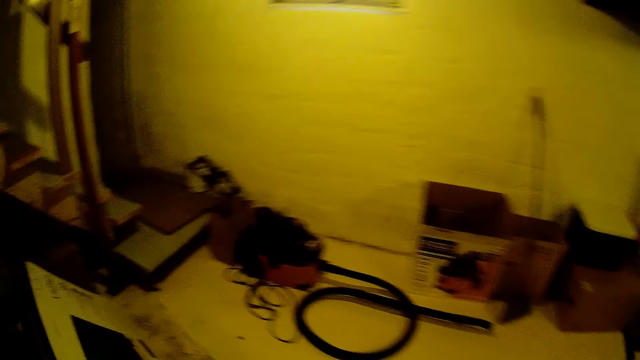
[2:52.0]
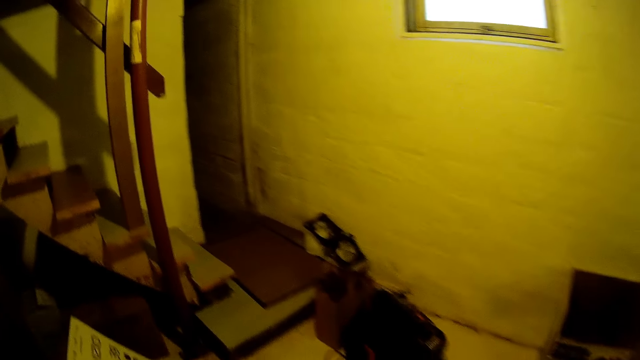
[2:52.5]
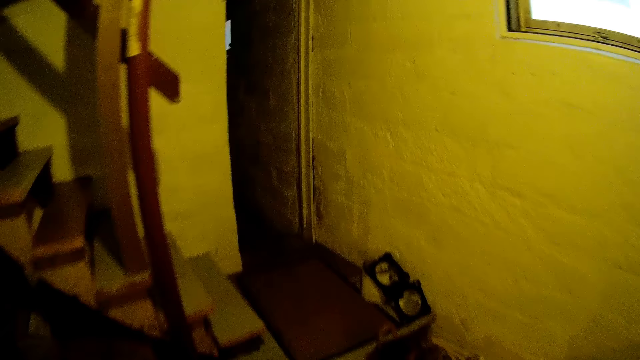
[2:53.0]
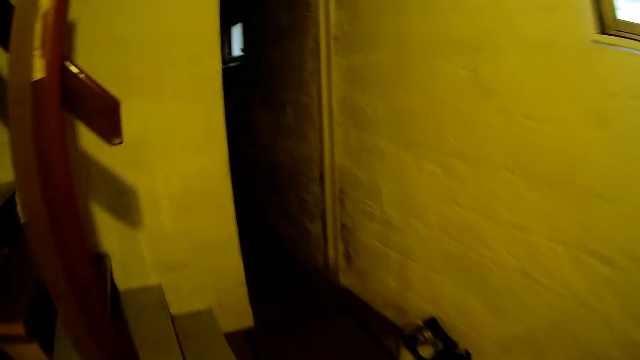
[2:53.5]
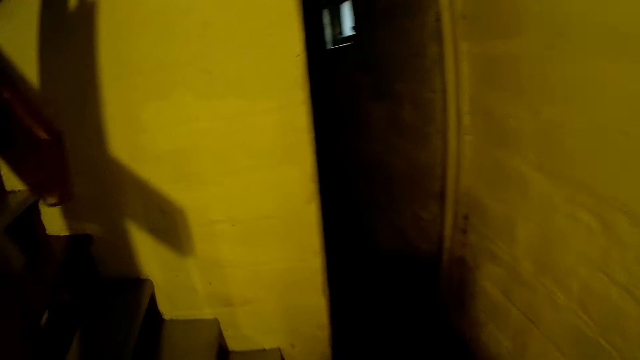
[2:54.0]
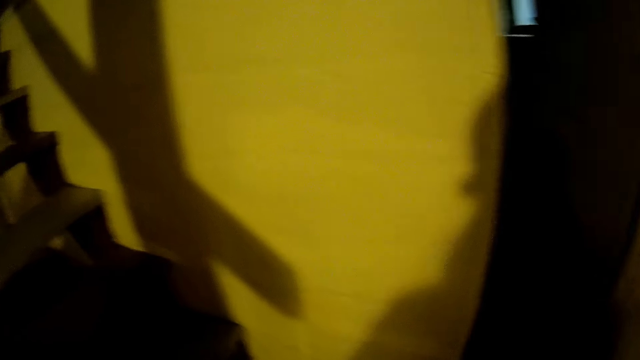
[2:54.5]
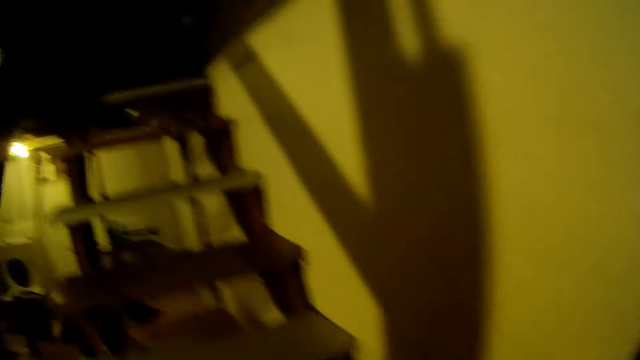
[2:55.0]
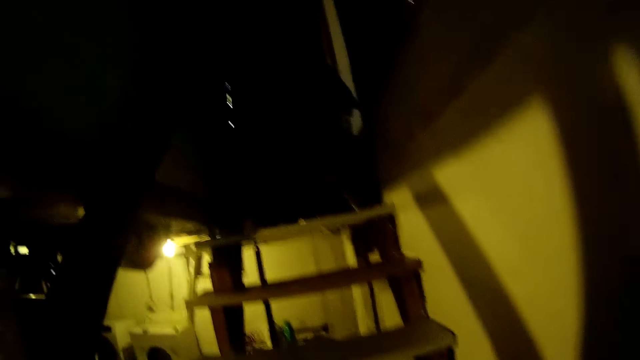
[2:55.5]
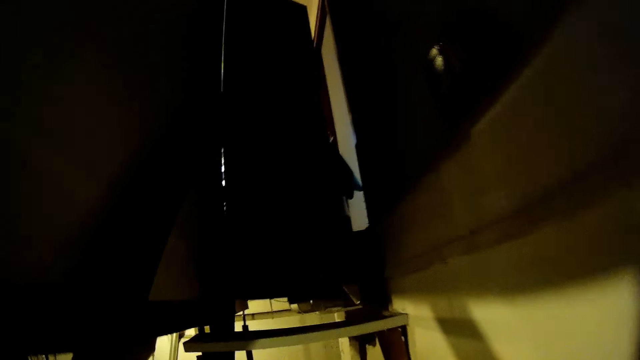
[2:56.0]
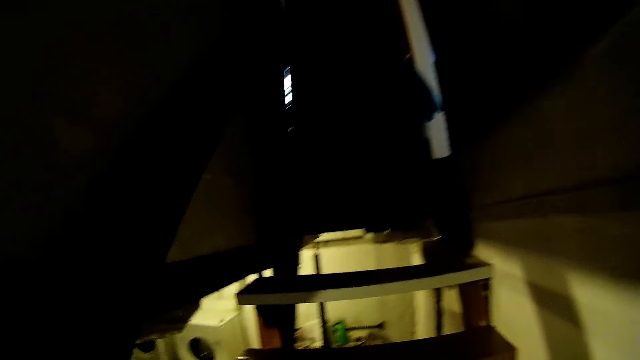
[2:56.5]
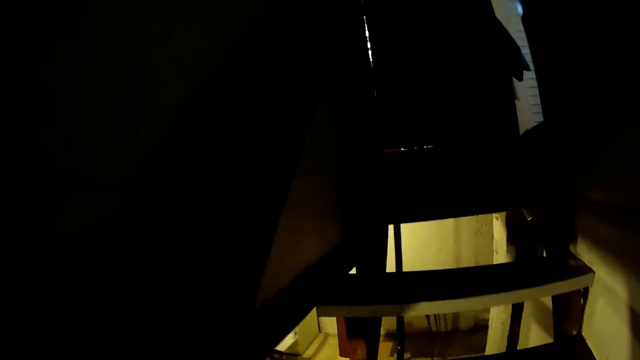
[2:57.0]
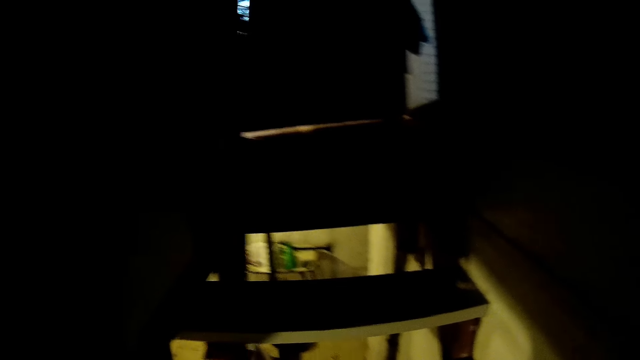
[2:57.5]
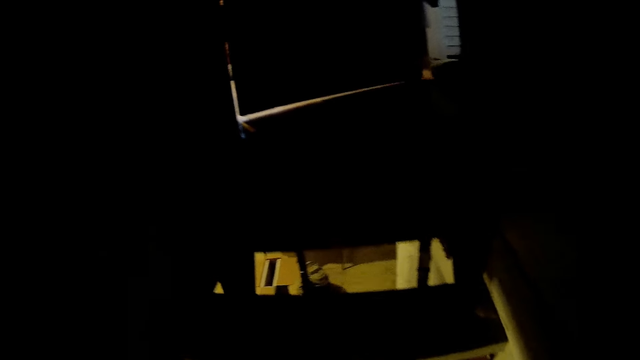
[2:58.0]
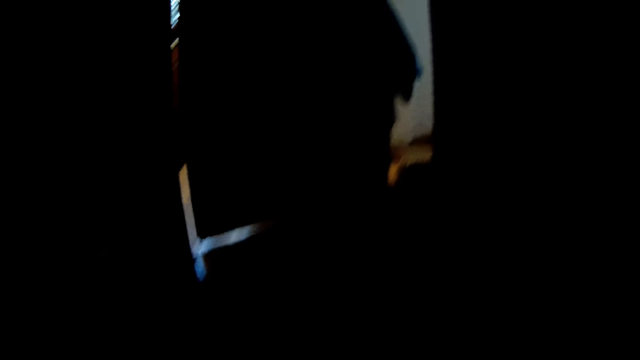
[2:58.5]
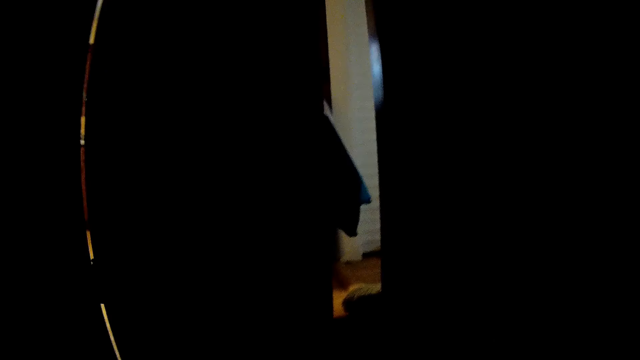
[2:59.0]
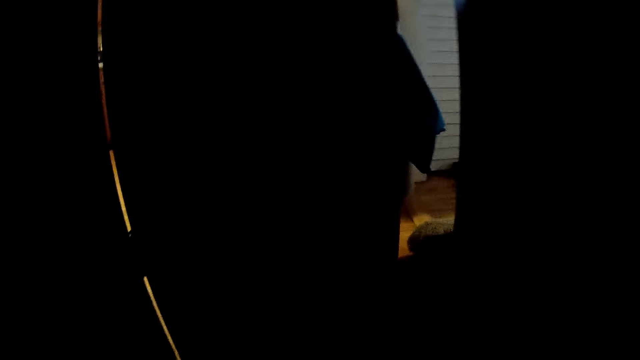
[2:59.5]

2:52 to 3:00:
The camera wearer climbs up the flight of stairs.

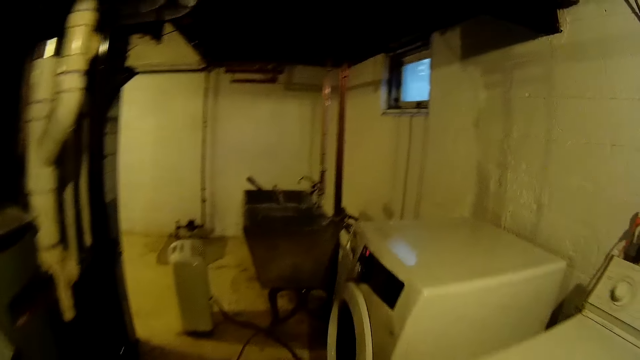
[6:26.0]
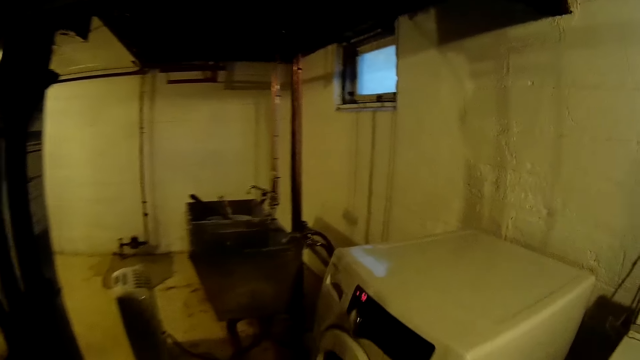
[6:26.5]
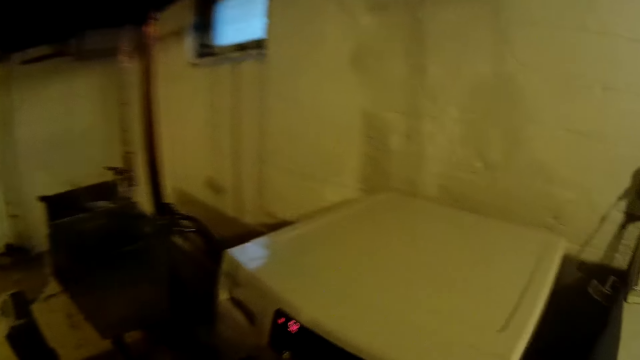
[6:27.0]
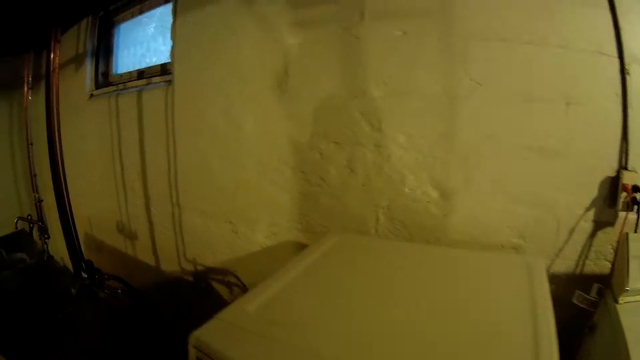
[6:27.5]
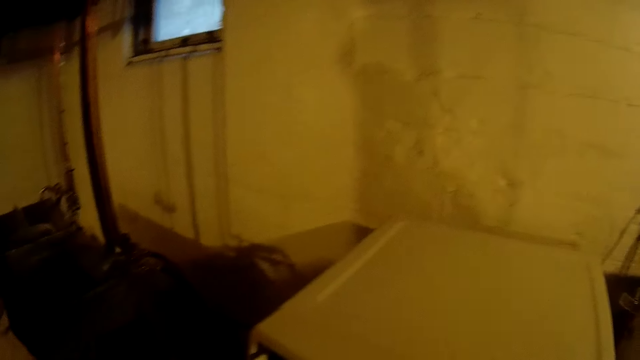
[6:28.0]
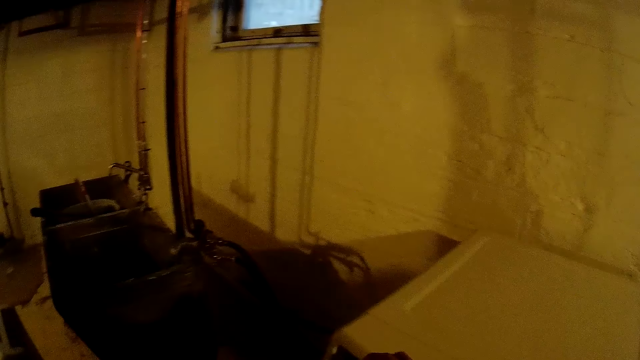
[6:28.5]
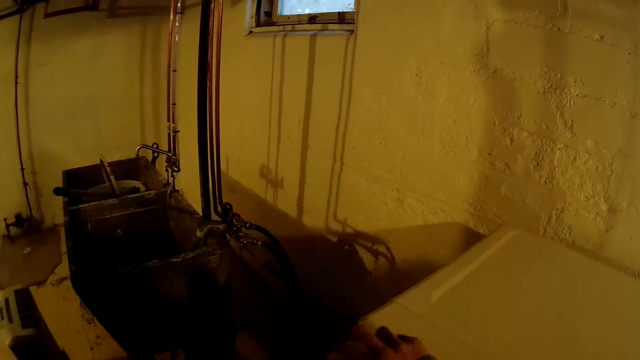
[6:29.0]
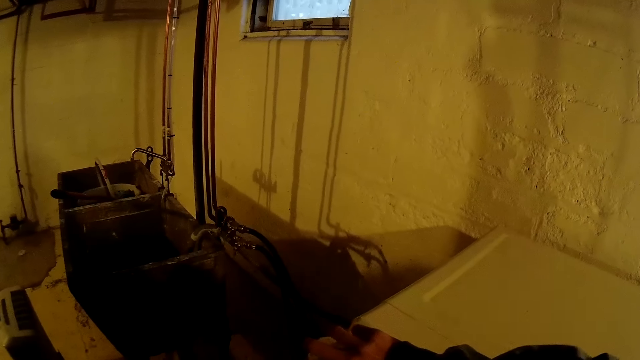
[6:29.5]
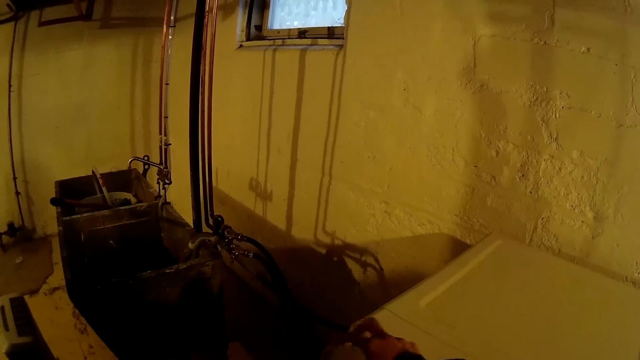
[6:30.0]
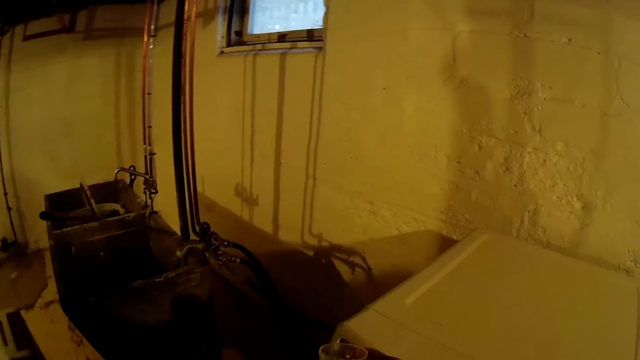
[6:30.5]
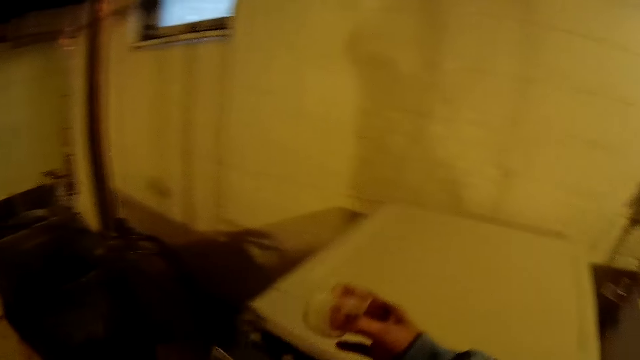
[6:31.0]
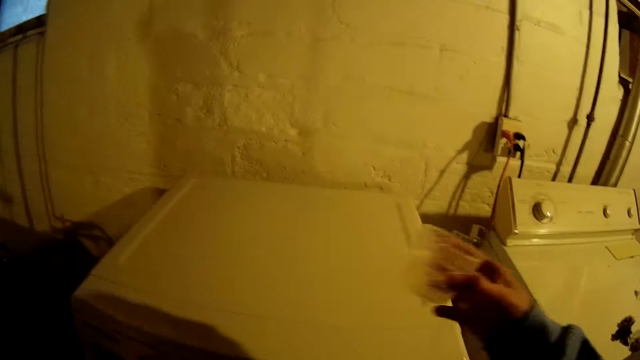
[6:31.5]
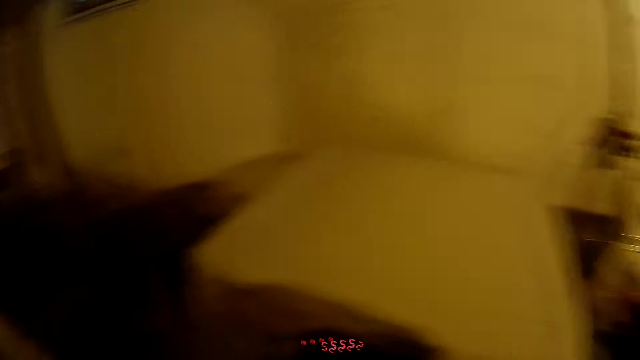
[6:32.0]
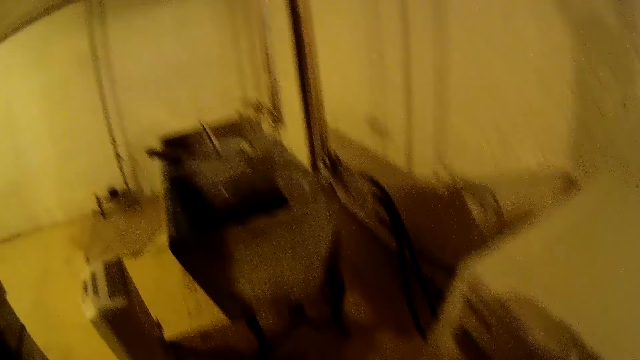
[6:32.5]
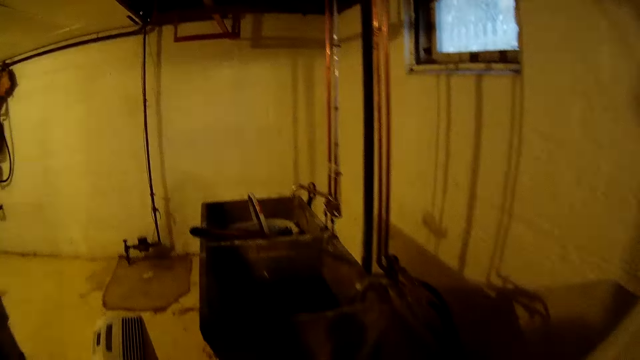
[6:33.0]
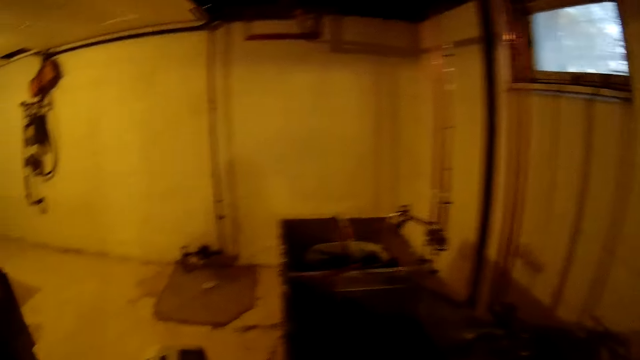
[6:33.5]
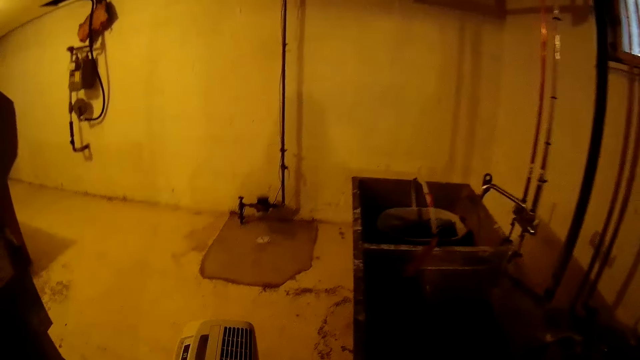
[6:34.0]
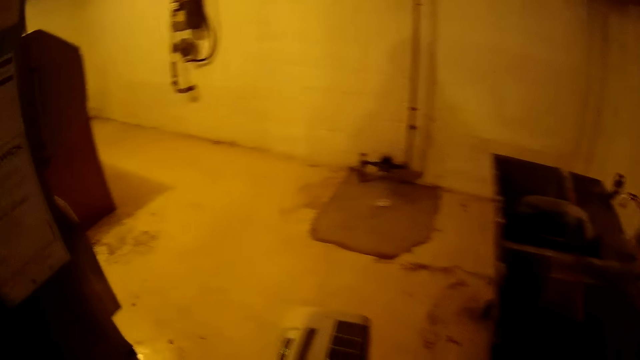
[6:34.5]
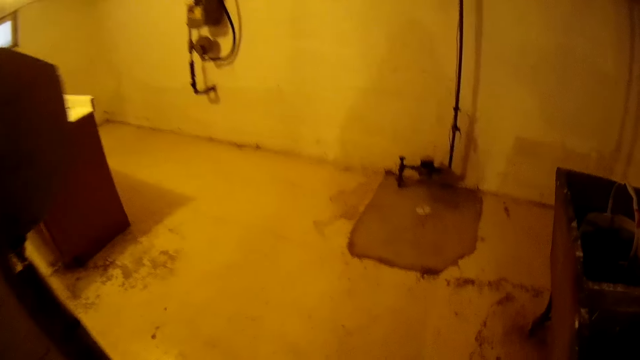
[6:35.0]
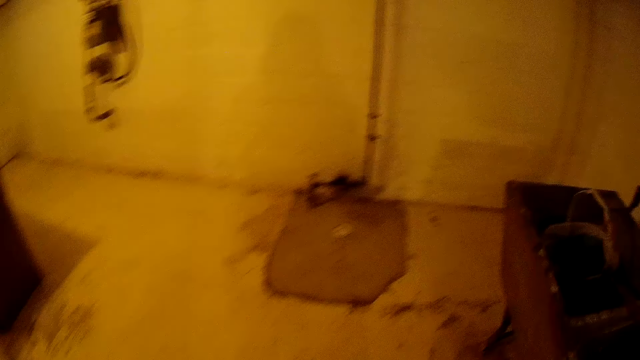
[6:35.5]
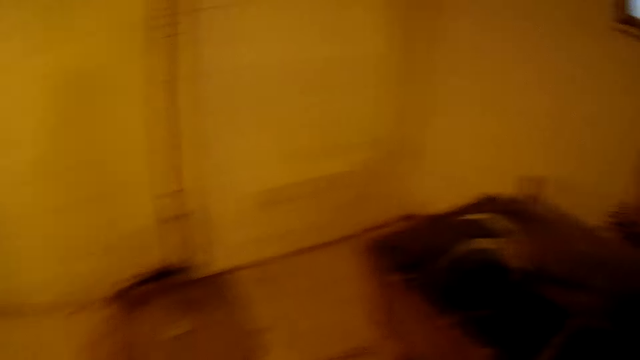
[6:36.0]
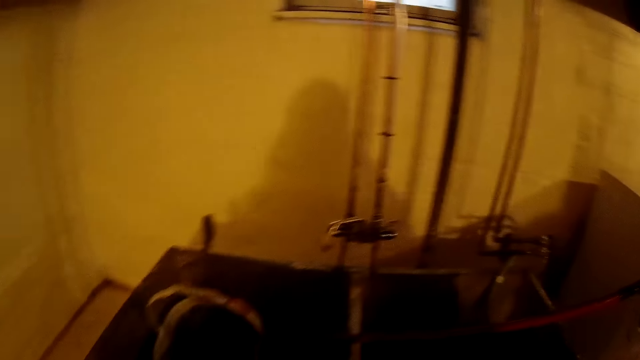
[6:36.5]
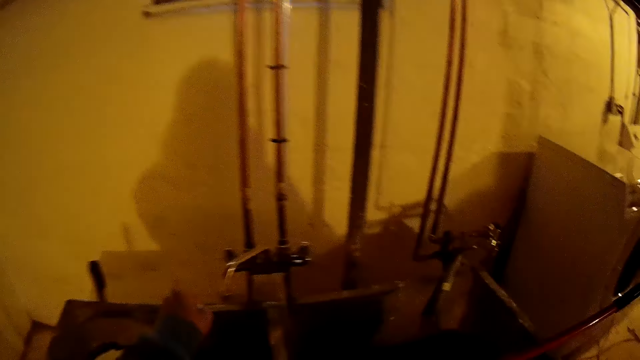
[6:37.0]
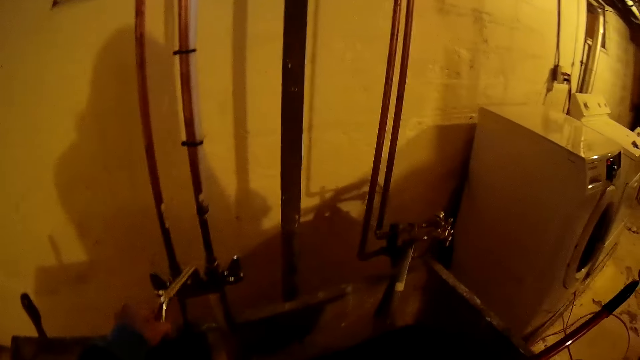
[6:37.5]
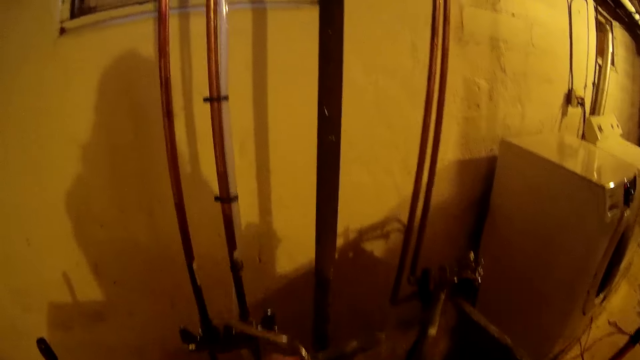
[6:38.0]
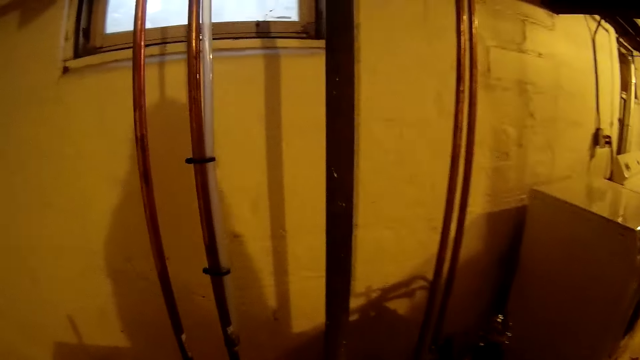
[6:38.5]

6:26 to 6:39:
The camera wearer turns on the washing machine. He pours a liquid wash from a plastic cup into the washer on the left with his right hand. He walks around. He opens a water valve, not operating on a machine. He slides something.
